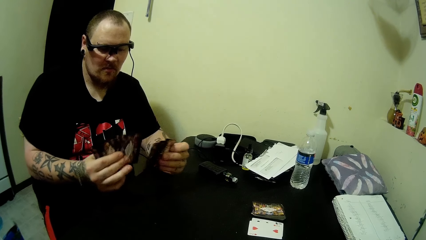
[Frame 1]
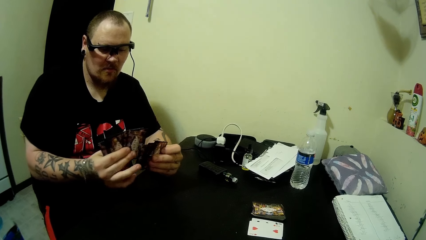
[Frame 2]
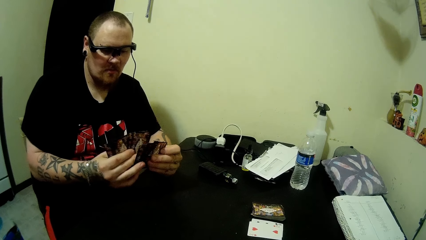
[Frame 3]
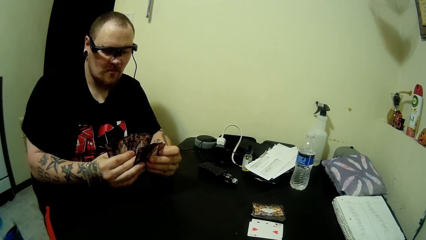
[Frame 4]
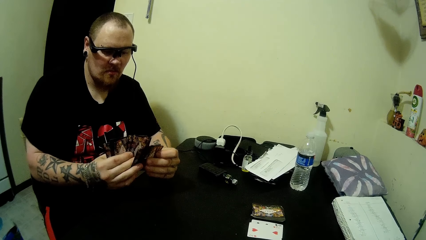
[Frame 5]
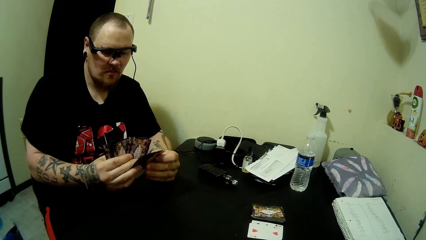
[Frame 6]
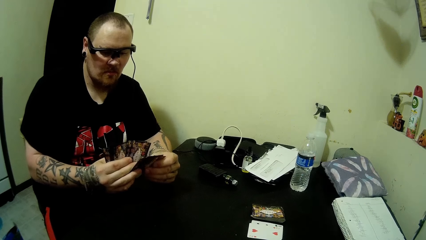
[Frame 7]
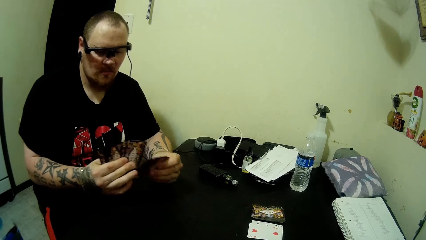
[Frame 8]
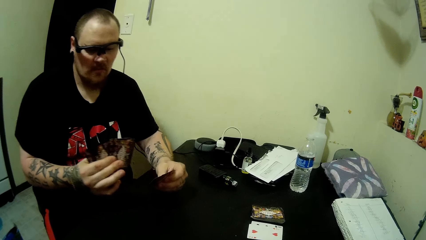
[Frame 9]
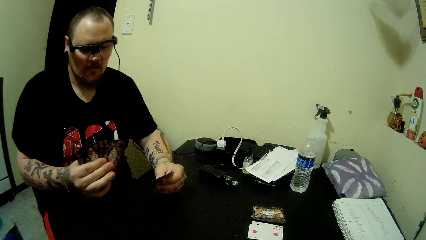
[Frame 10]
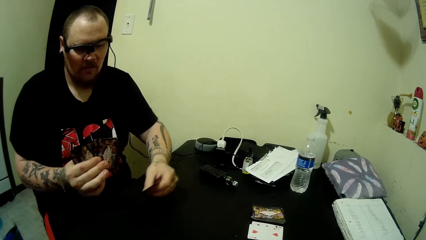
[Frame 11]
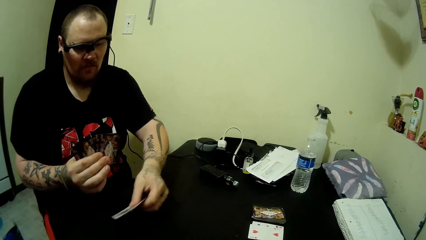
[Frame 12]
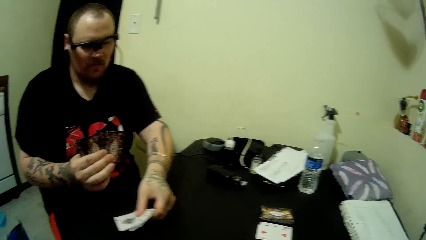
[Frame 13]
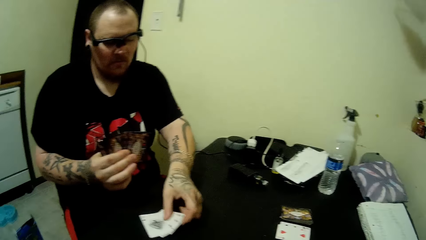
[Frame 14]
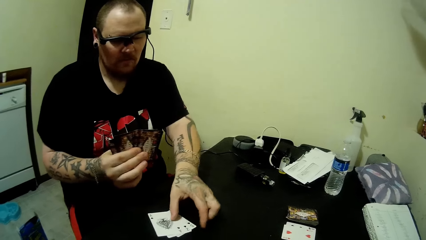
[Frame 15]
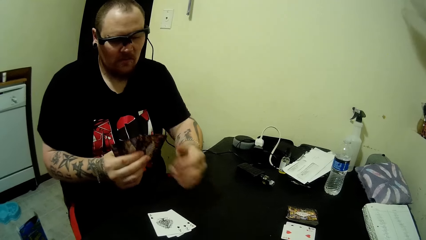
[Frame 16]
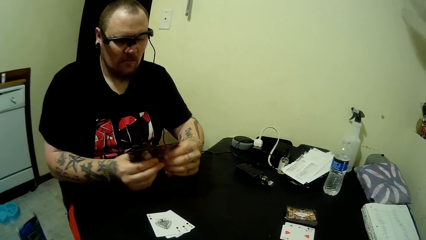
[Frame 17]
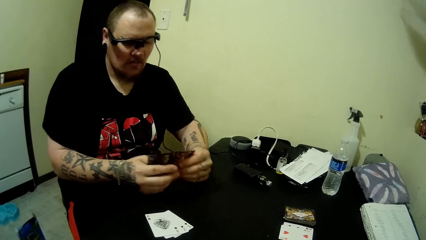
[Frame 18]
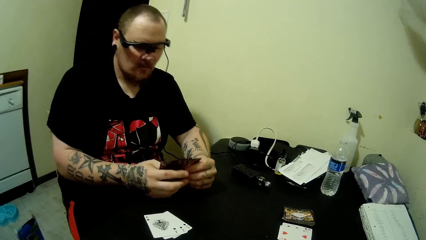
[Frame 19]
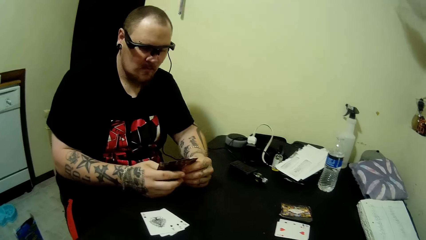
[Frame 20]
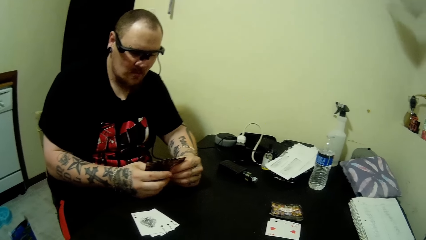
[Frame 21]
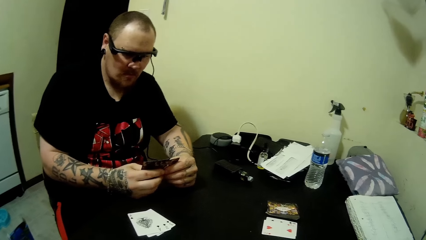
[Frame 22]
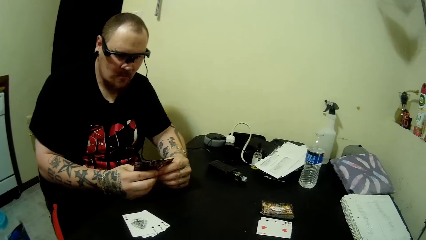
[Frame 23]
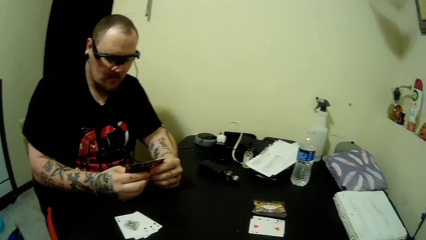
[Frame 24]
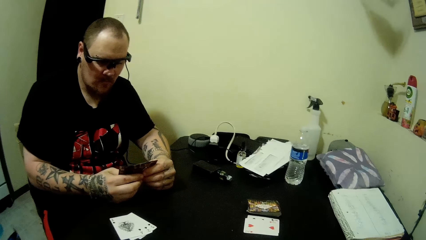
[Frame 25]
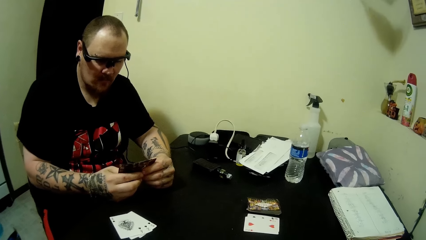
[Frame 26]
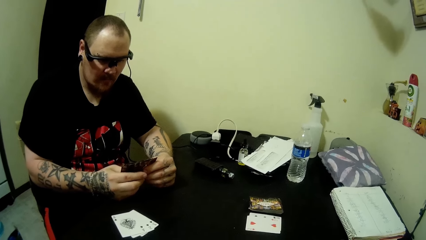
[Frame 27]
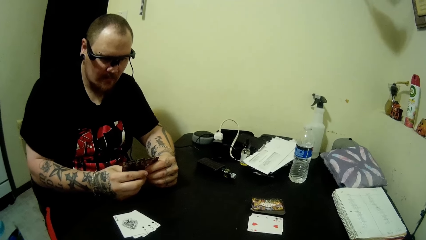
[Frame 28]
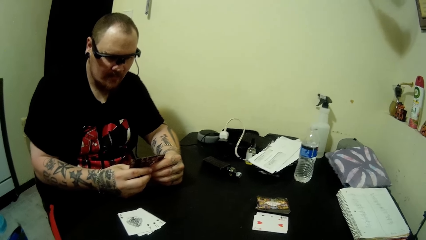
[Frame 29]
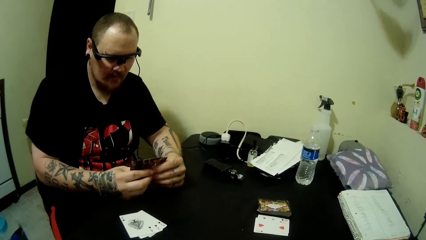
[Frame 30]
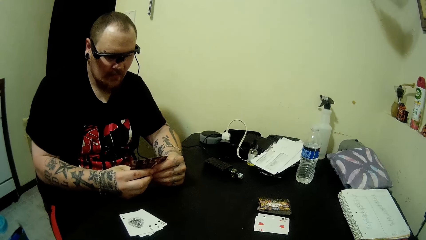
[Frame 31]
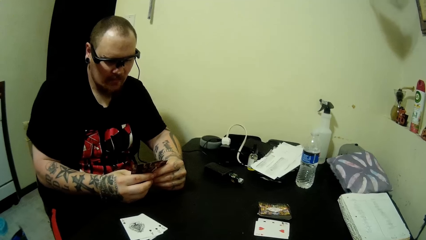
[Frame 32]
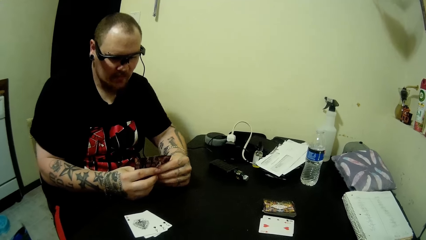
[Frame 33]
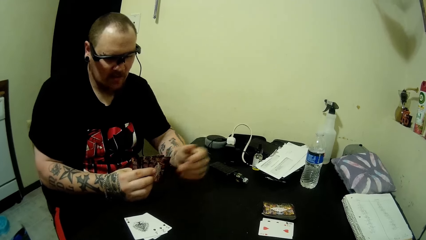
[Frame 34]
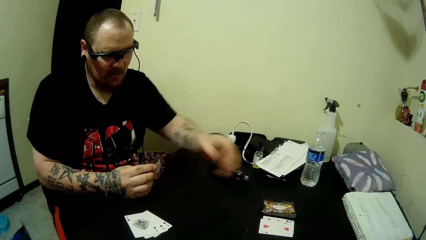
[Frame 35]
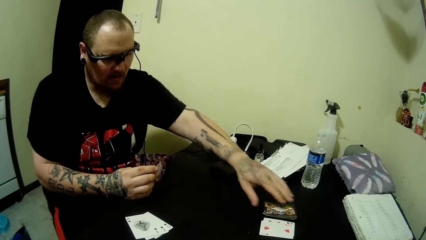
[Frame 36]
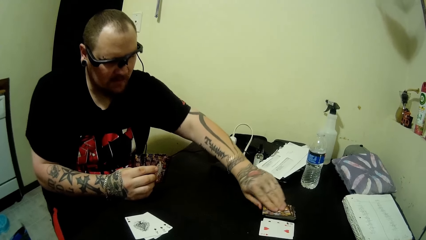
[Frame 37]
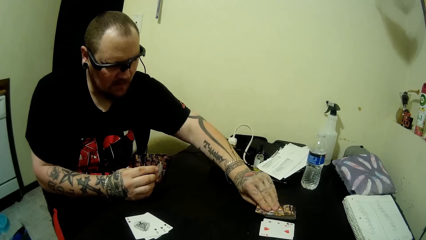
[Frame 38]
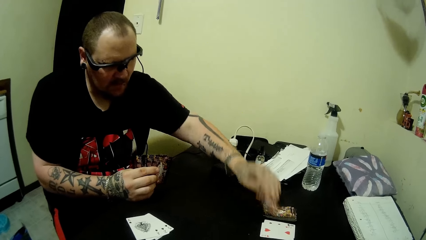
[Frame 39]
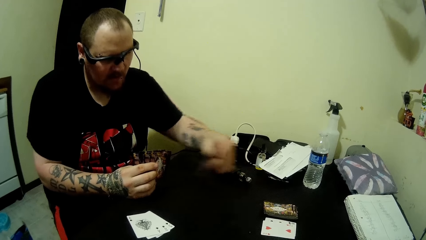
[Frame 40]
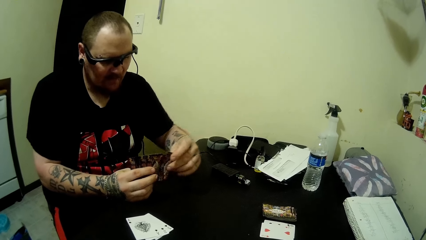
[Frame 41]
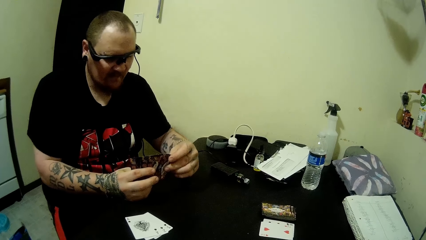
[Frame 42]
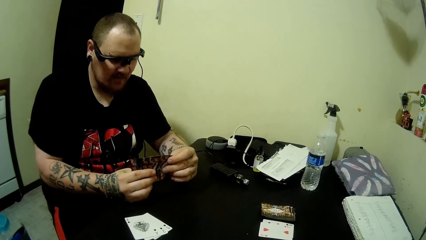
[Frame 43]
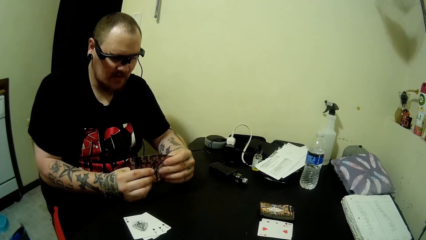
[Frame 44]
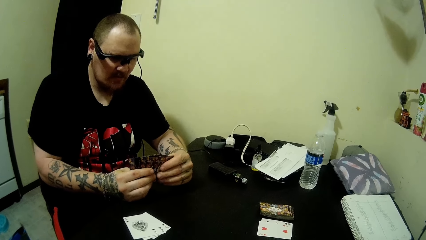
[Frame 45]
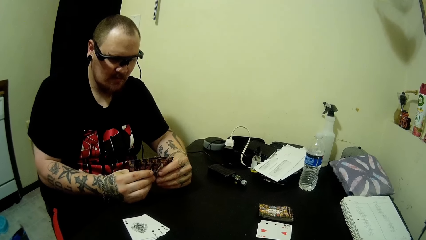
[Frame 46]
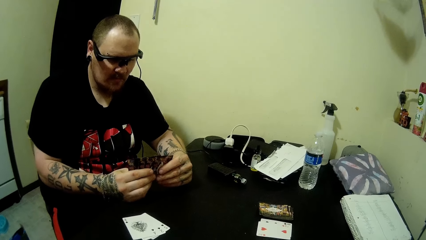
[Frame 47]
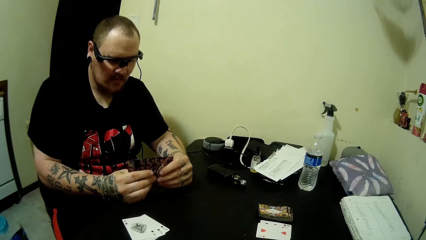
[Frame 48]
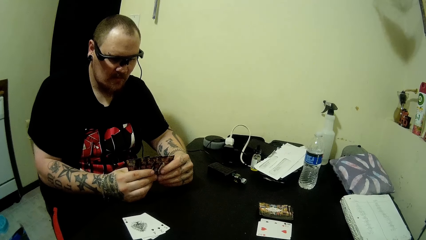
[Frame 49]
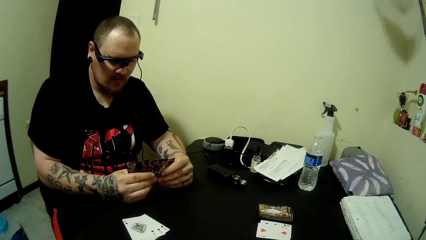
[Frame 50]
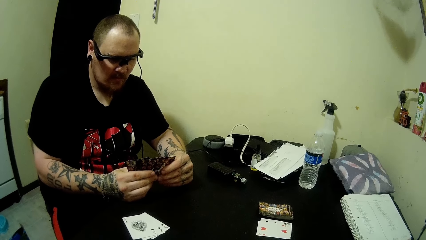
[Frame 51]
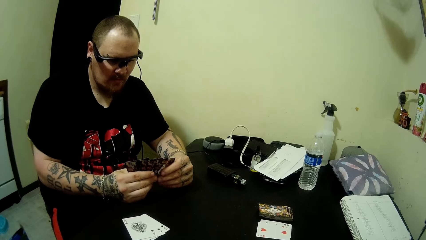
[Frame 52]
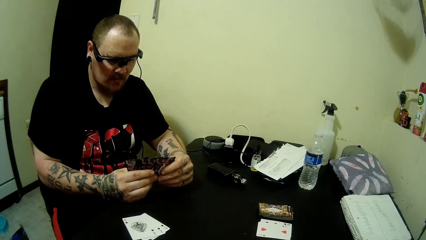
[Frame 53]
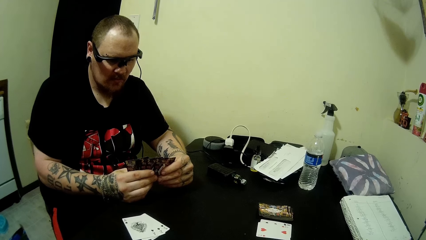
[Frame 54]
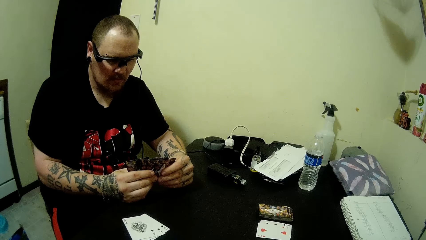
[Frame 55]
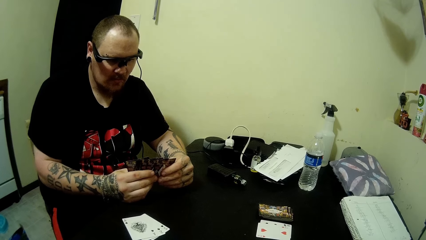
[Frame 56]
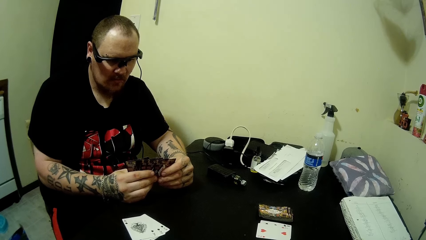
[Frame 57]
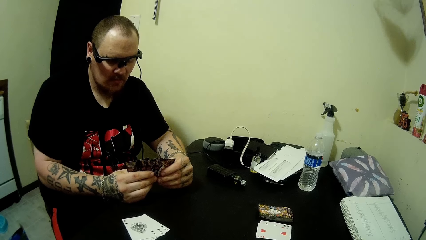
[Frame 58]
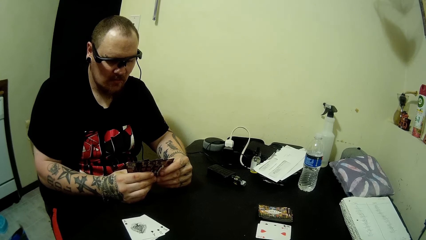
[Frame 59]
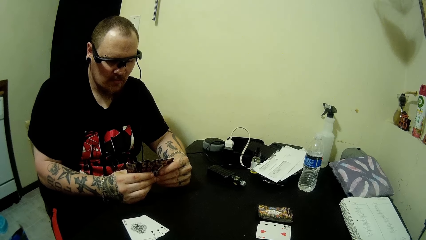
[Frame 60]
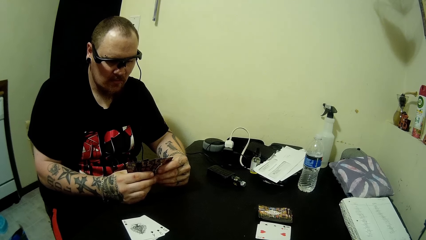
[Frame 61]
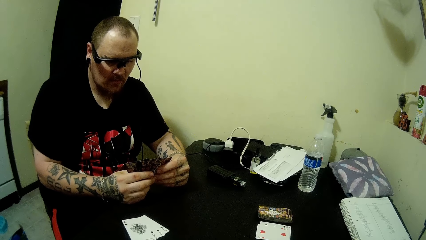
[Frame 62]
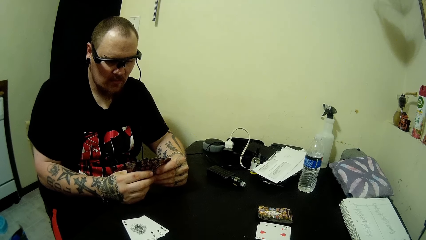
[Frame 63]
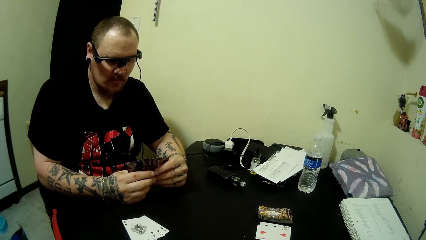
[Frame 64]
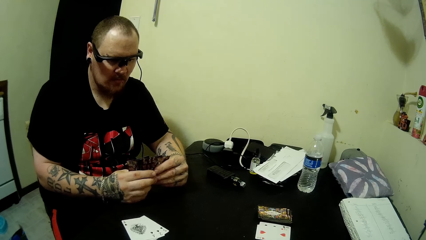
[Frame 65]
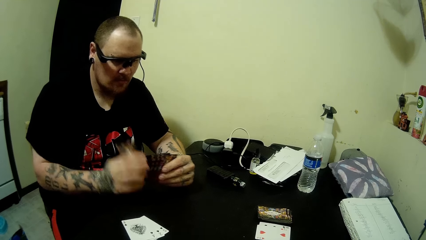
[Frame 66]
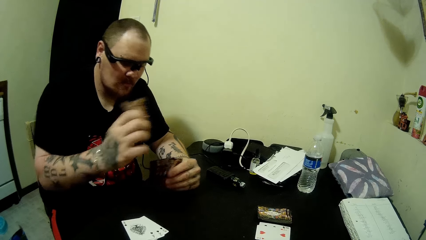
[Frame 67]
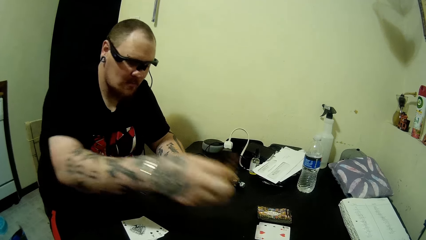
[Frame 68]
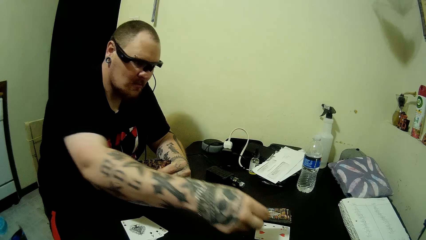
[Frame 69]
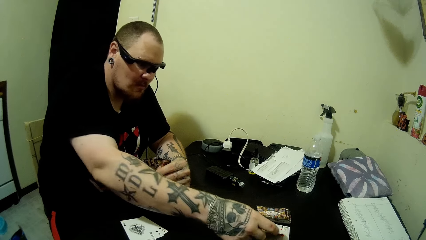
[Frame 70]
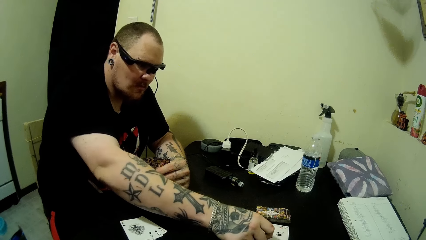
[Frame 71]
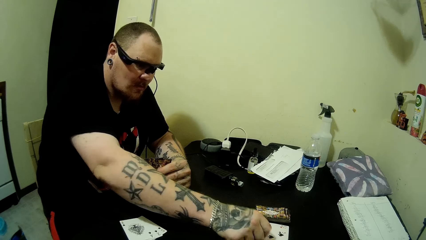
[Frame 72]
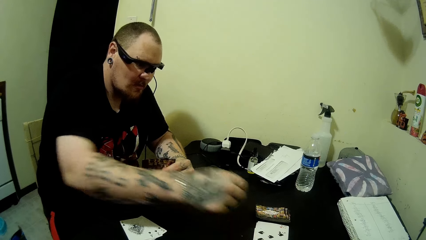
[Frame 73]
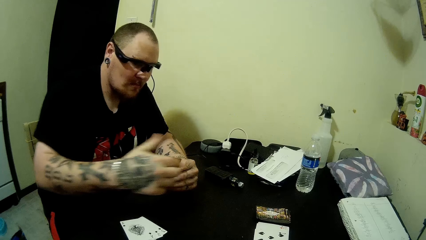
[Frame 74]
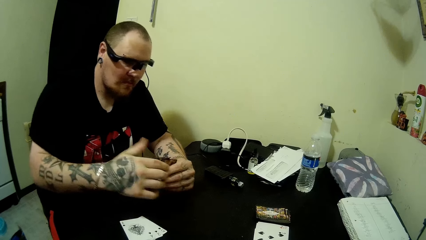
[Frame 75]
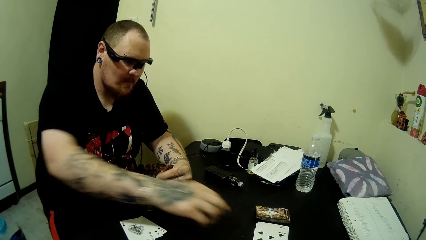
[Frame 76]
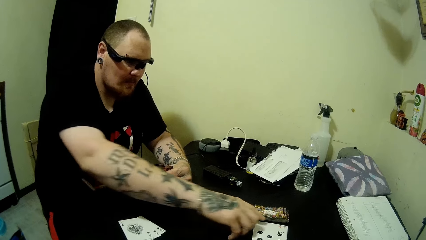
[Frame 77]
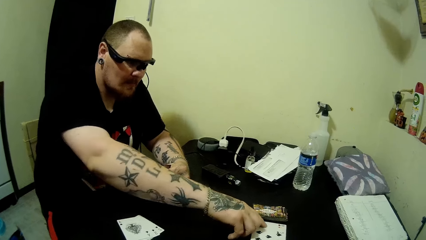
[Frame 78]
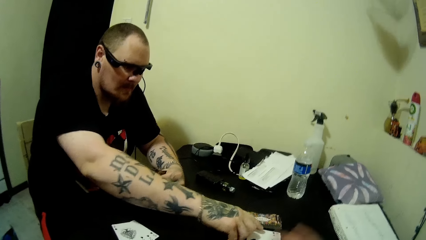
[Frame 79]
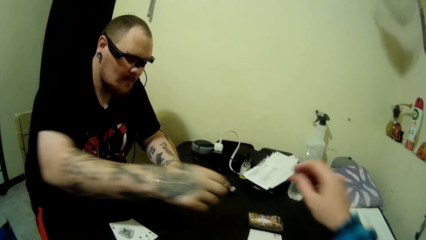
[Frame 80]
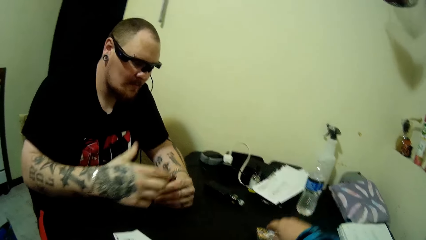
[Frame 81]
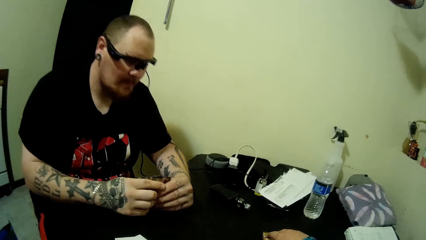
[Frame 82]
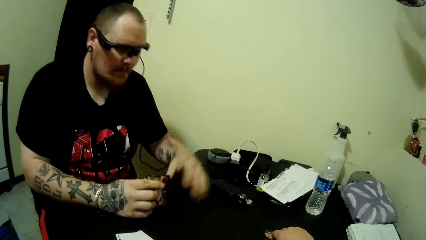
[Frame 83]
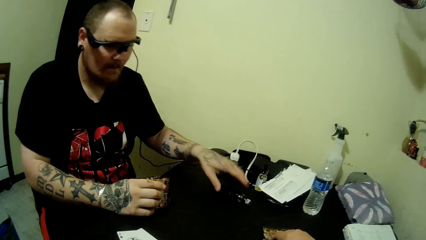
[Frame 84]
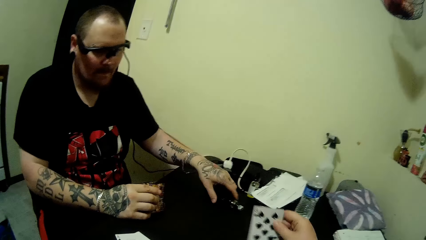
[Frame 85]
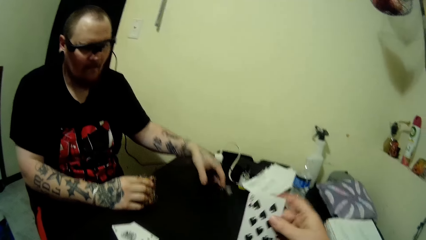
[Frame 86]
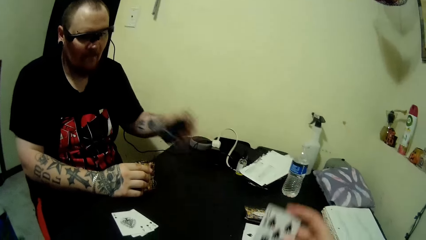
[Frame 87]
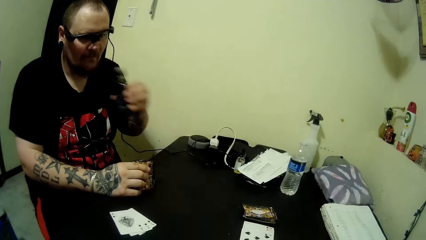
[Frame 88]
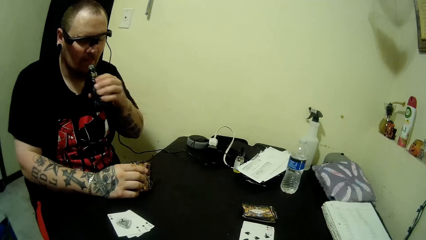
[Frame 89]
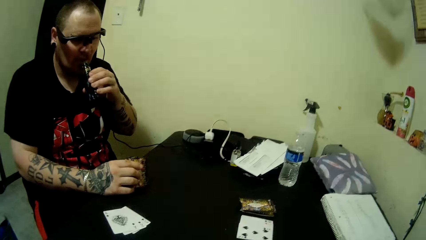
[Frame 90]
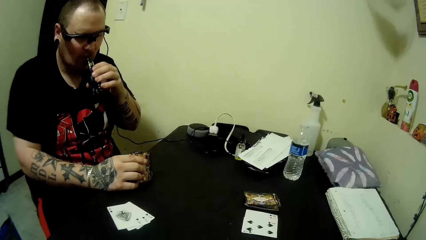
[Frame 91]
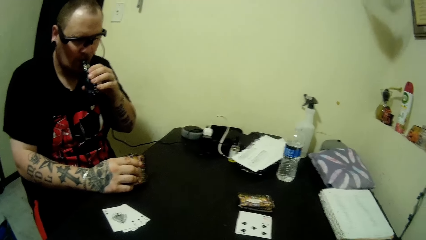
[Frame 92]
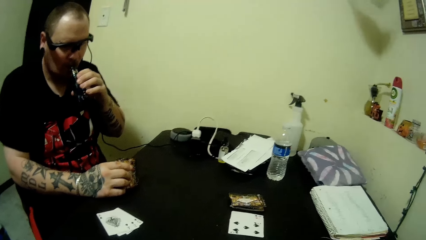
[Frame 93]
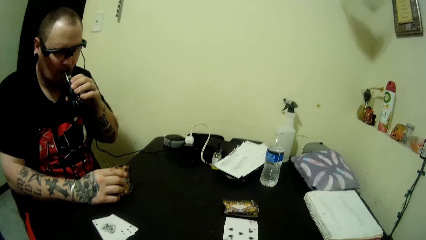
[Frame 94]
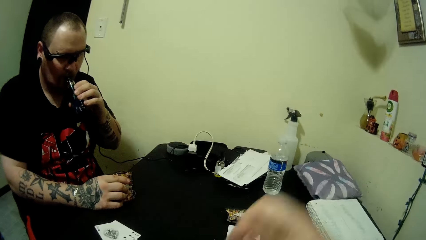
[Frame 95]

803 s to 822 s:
A man drops some cards on the table. He picks up a card on the table with his left hand. He drops a card on the table. He touches a card on the table with his right hand and points at the card on the table. The camera wearer picks up a card on the table with his right hand. The man picks up a vaping device on the table with his right hand. He smokes with the vaping device.
